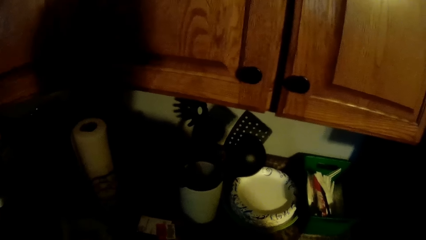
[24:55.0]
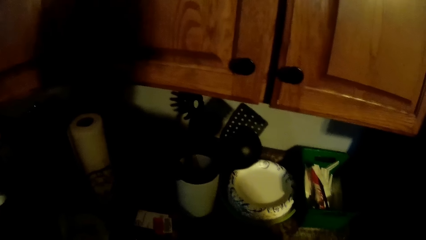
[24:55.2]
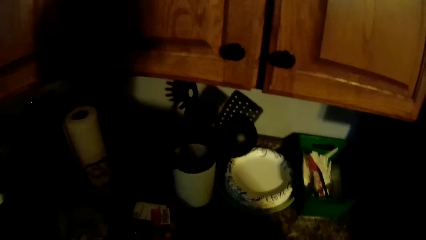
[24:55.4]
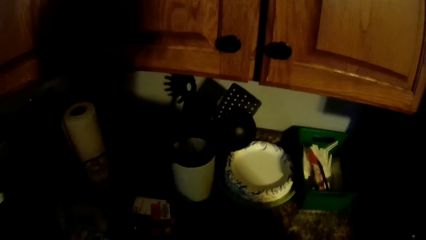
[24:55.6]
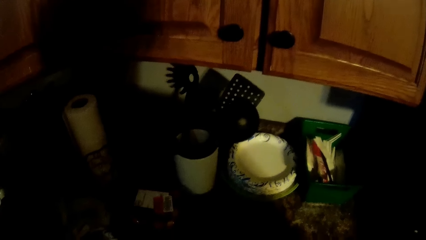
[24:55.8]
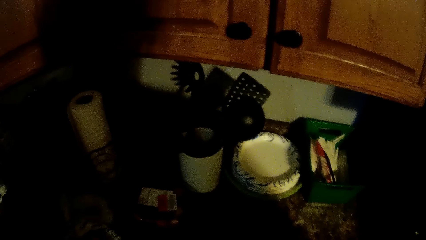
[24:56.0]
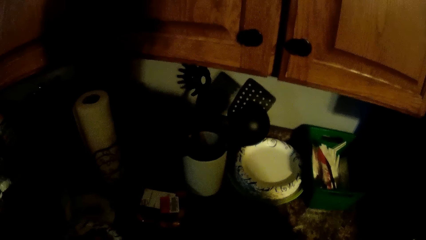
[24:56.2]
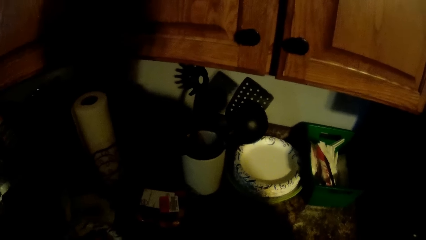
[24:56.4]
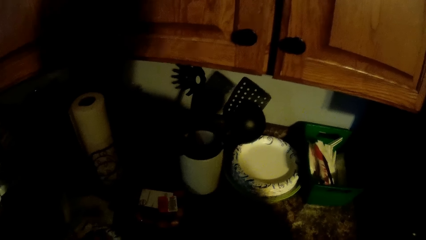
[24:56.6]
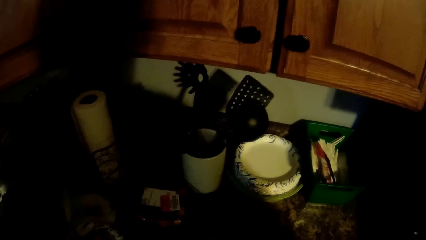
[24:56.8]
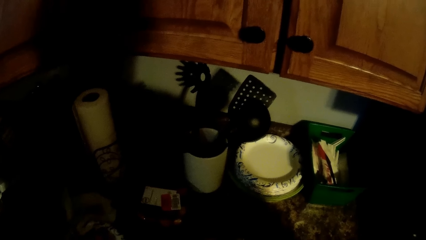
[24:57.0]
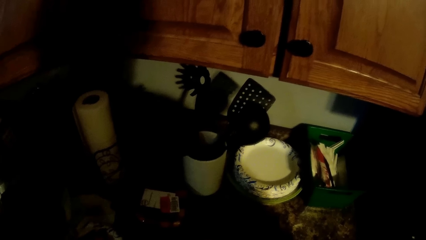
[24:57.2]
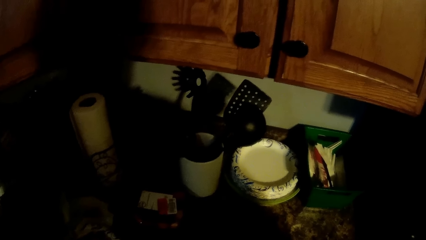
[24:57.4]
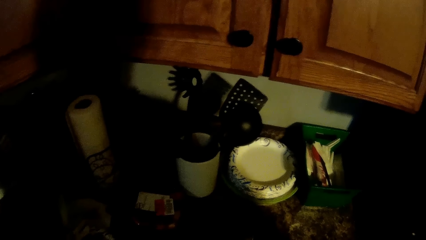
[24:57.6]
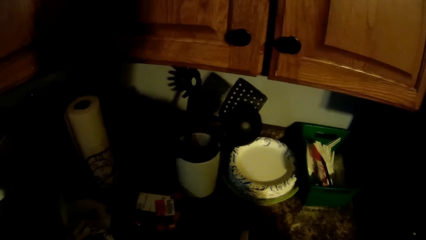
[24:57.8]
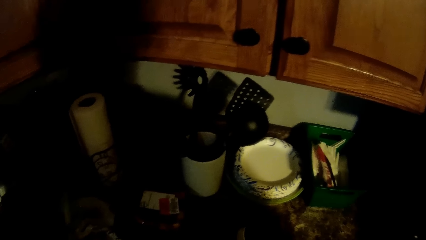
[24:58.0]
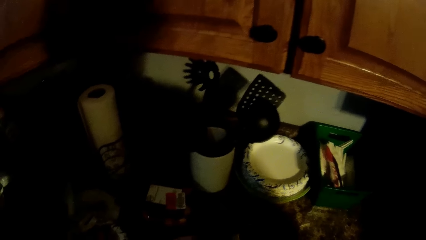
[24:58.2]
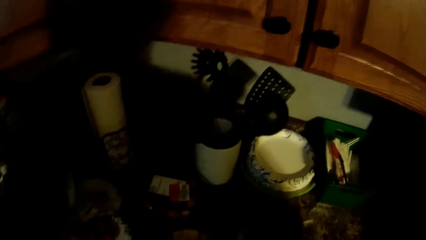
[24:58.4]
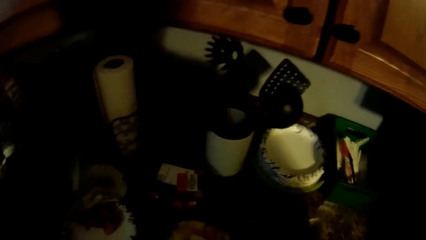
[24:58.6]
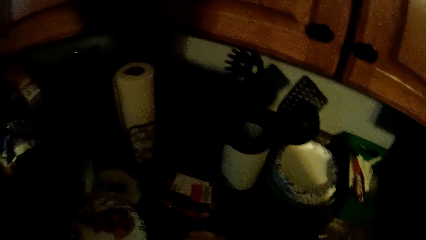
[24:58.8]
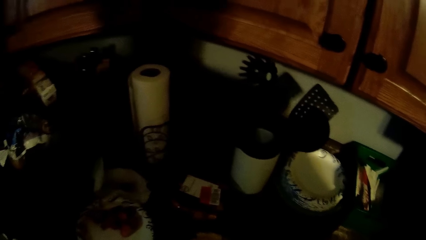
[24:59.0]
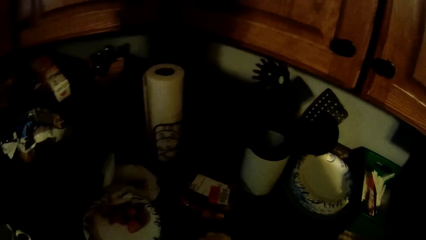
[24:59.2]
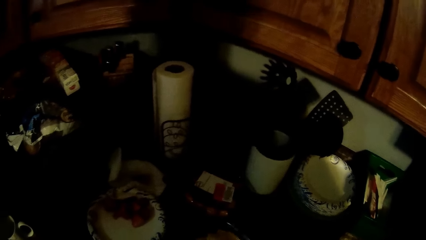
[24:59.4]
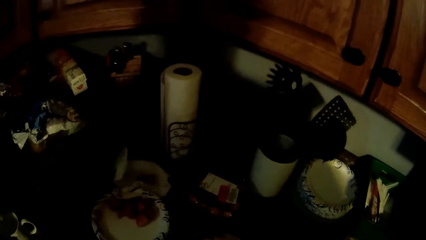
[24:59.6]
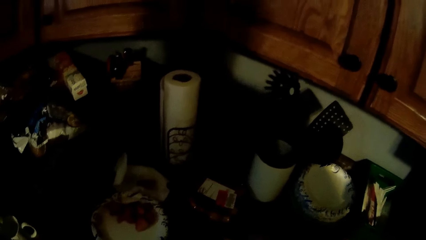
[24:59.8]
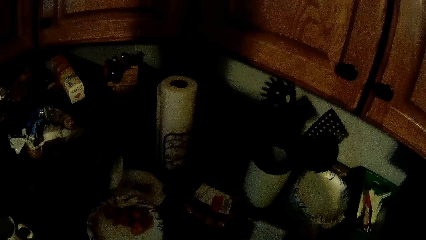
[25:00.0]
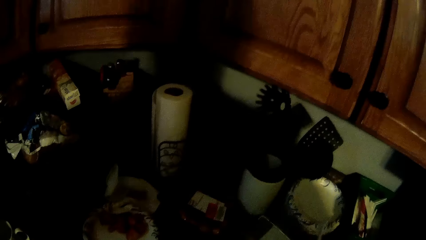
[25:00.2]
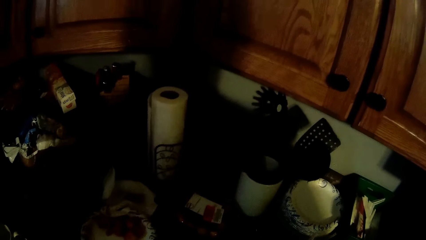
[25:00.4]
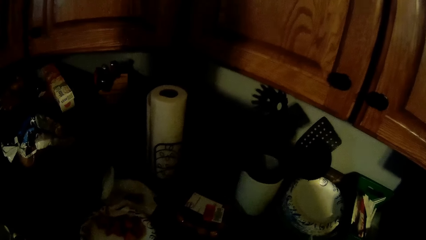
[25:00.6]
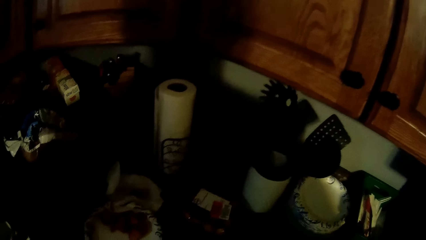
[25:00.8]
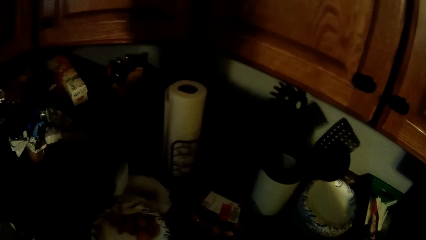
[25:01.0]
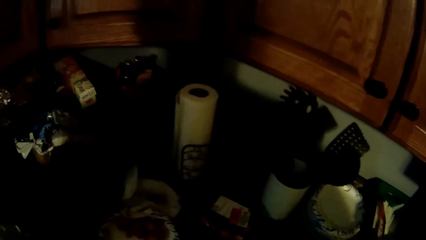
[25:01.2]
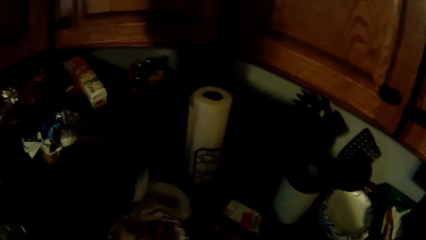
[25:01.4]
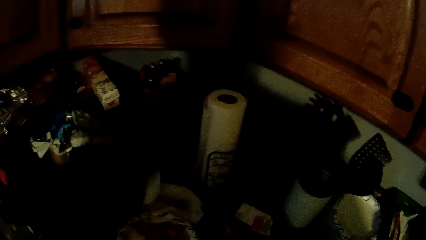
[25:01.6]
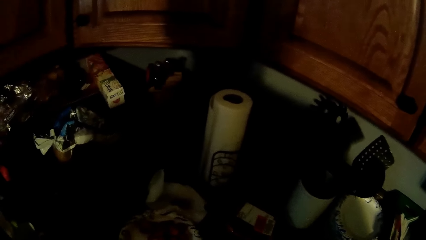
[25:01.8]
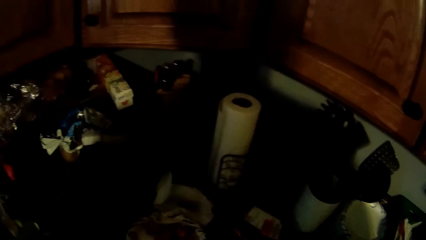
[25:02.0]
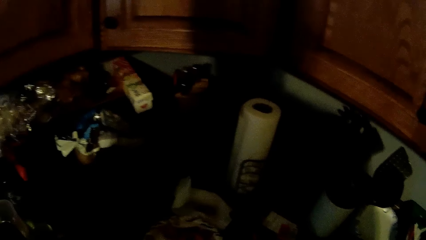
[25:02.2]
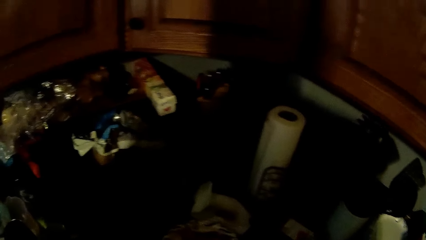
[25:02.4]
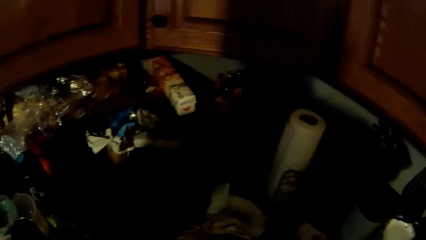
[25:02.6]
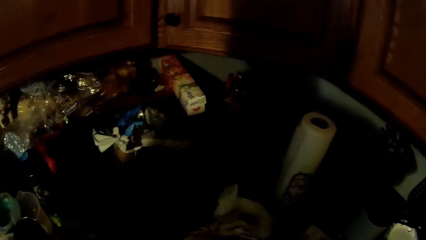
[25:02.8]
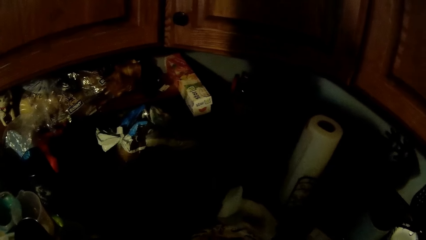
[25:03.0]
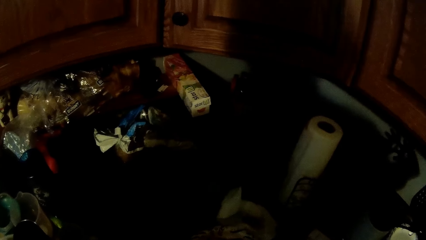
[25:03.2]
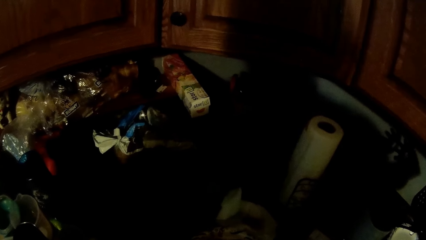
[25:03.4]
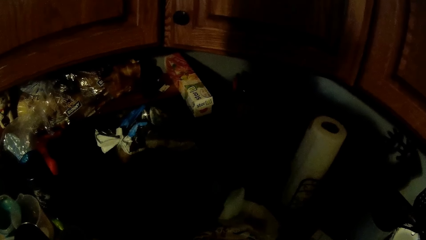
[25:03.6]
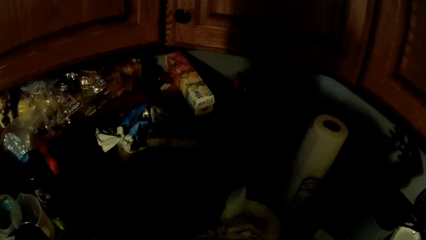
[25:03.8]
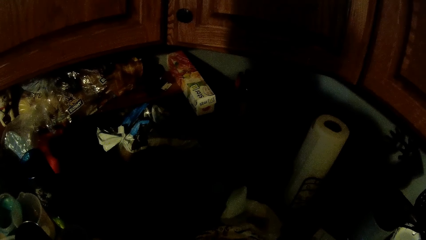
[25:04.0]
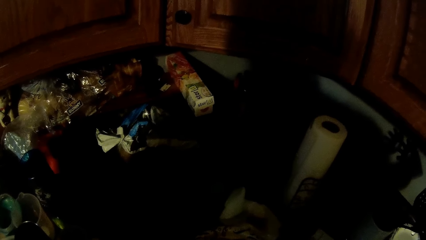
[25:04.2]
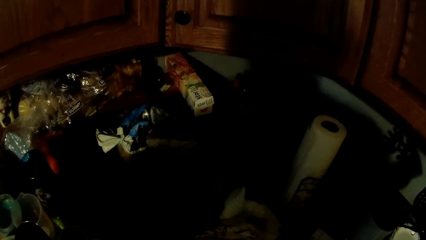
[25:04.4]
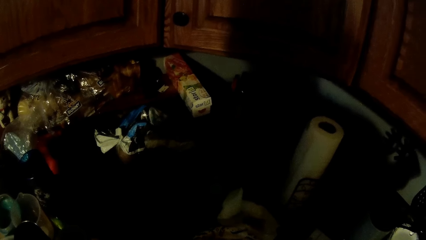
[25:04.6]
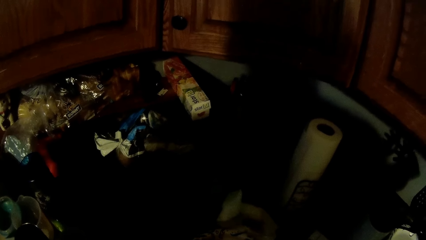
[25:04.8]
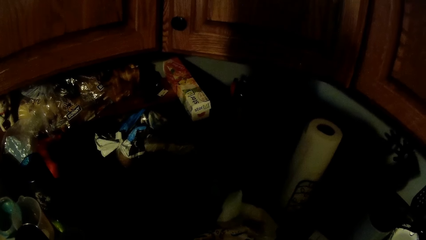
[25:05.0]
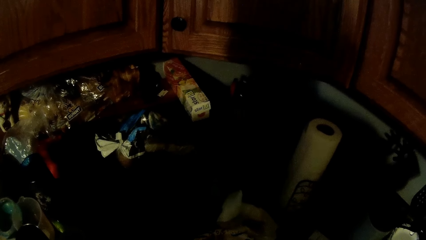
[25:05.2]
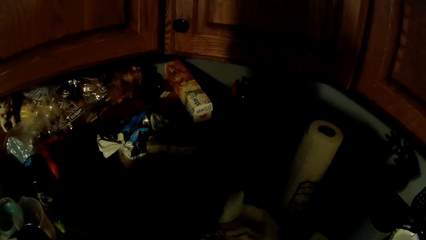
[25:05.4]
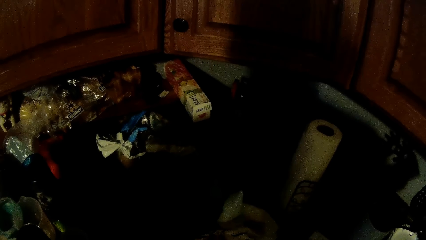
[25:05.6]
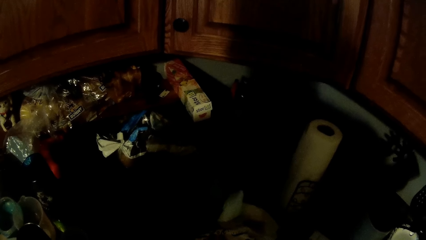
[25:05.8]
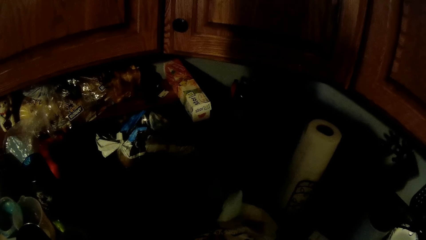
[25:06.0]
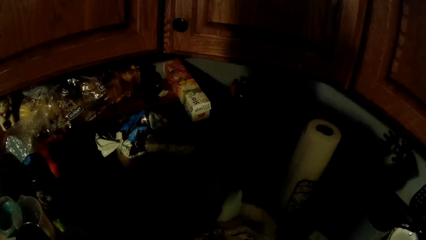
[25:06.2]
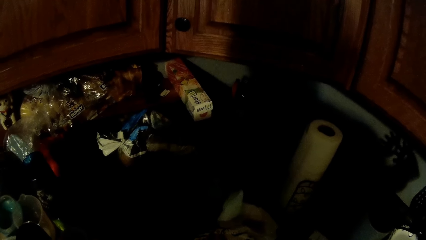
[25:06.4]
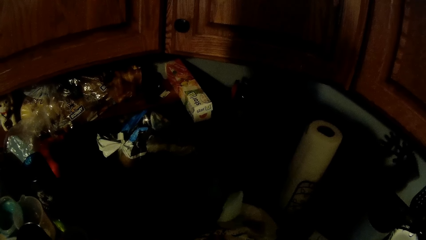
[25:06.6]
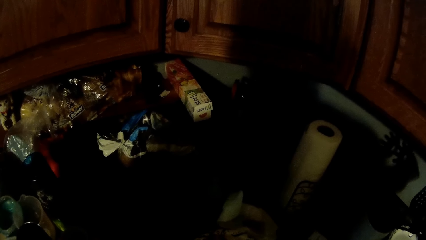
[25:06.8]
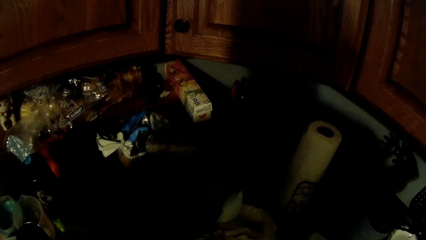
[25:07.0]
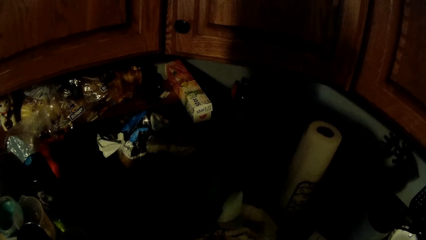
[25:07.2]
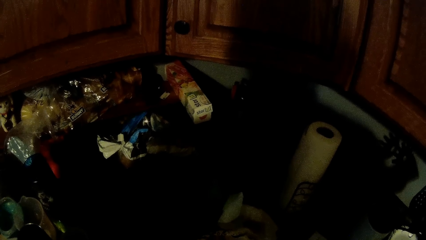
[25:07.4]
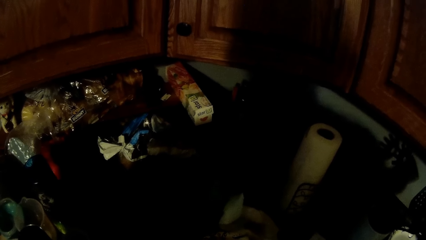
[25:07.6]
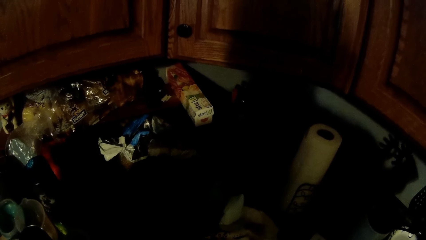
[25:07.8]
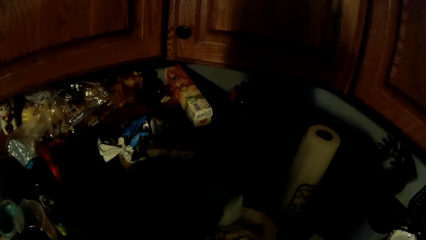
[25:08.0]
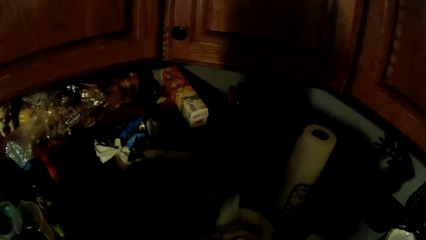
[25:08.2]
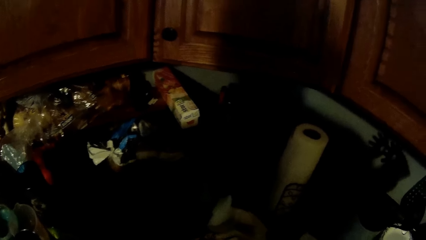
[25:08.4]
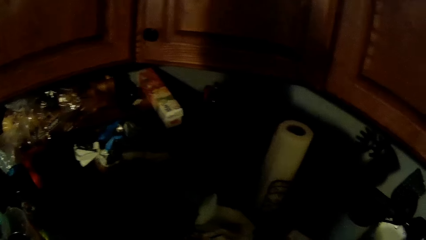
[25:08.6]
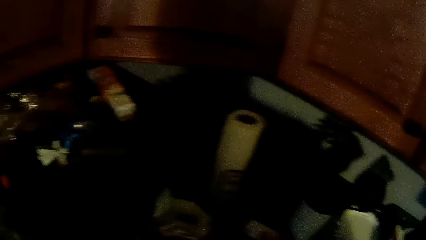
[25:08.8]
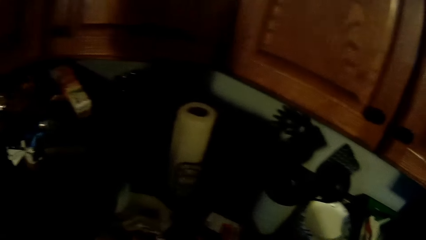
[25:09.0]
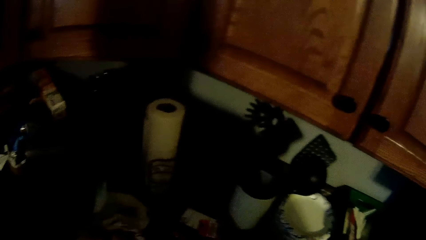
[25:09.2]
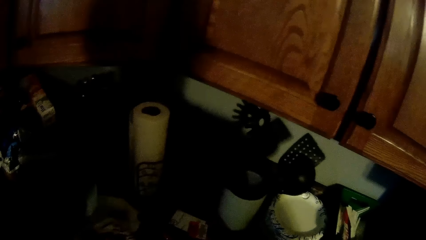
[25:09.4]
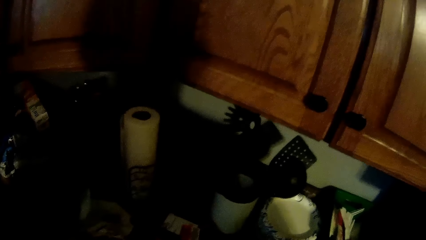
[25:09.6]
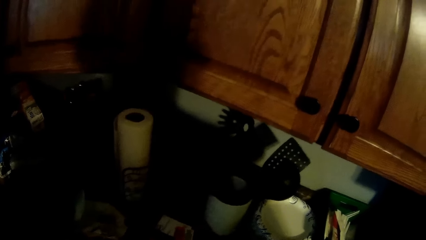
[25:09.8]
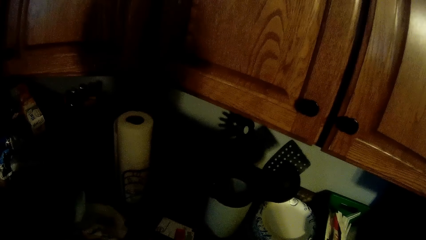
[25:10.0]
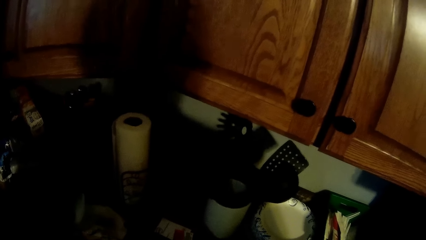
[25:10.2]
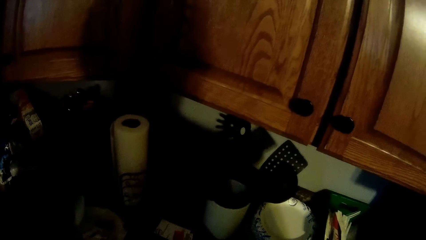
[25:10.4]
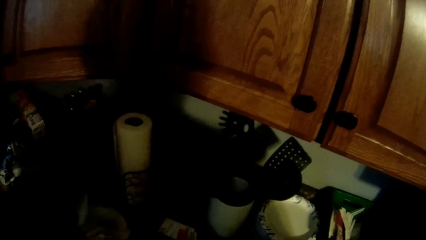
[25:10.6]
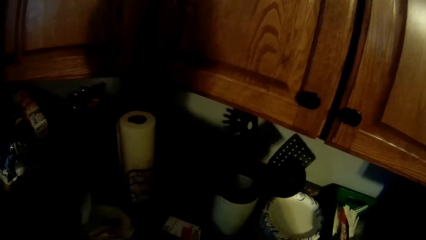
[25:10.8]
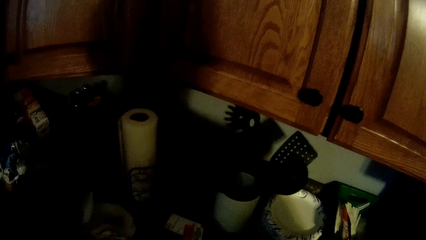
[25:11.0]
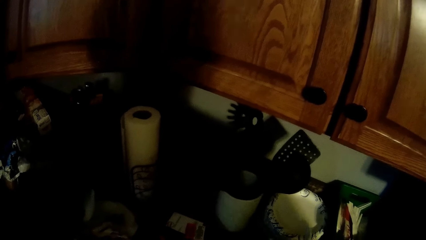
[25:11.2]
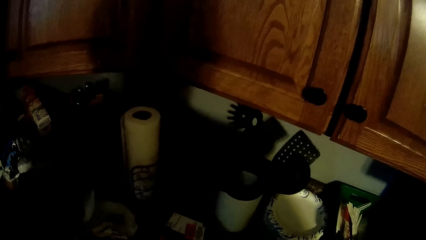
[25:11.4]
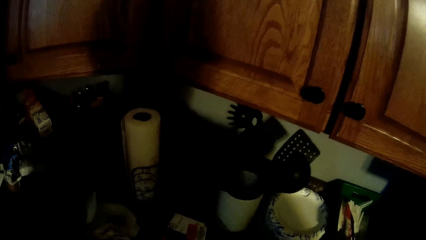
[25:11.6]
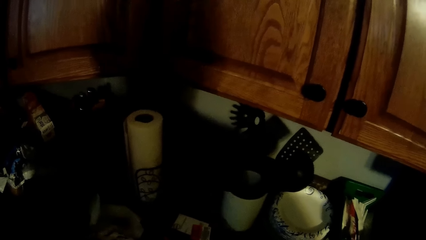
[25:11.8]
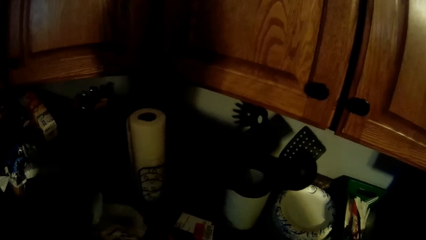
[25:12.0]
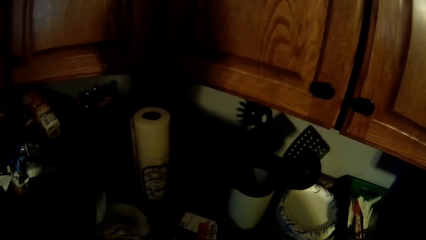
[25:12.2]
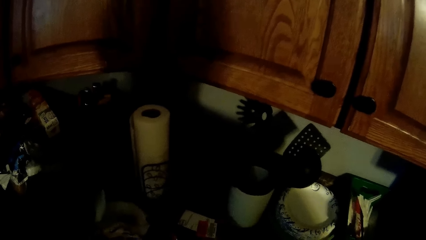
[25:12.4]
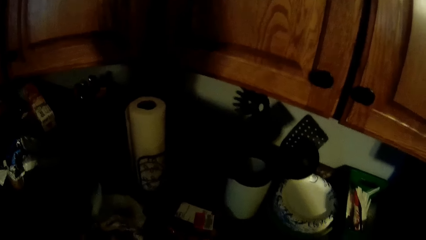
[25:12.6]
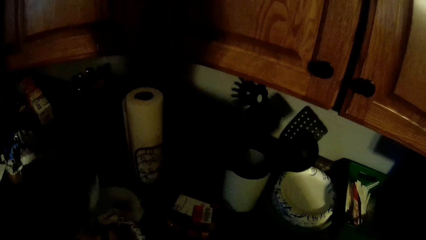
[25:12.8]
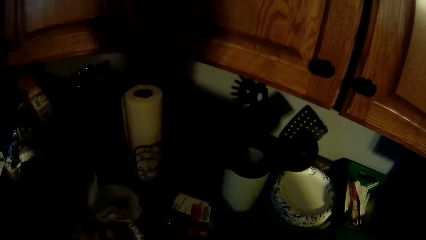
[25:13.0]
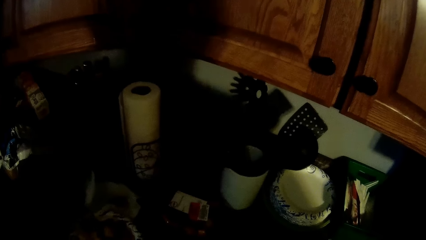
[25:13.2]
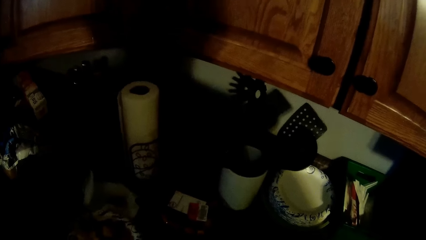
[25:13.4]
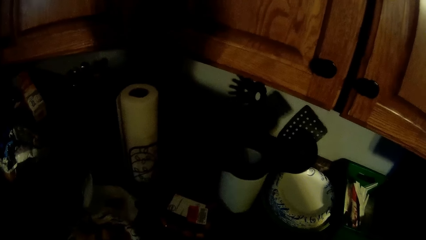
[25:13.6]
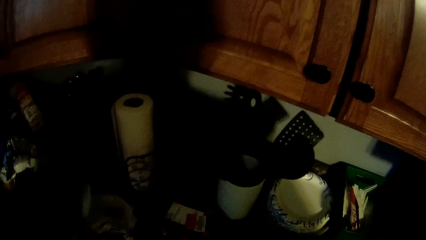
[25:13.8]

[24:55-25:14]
The camera wearer closes a plate with a lid. They package the fruits in a plate.
